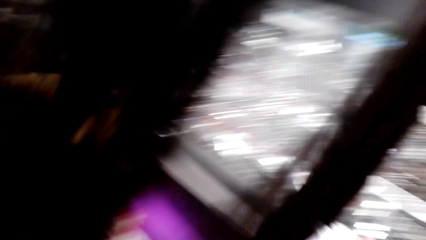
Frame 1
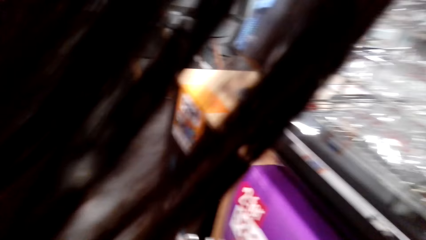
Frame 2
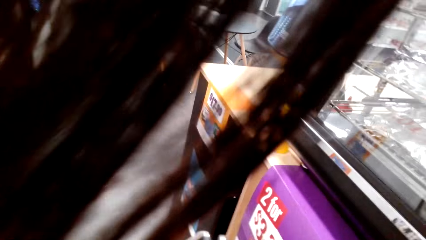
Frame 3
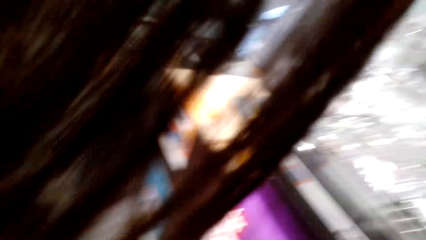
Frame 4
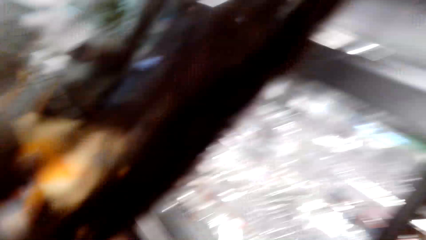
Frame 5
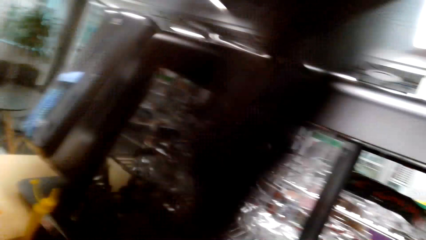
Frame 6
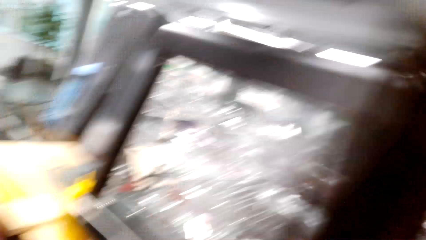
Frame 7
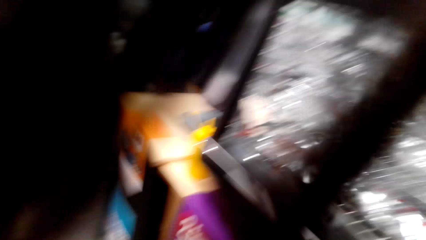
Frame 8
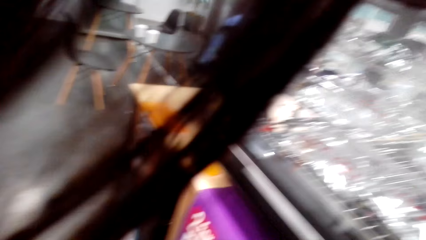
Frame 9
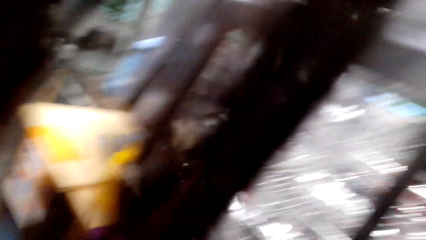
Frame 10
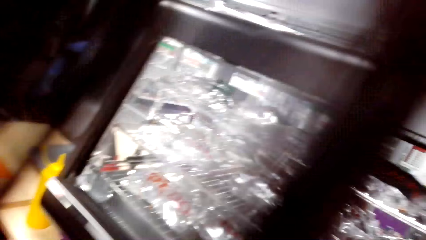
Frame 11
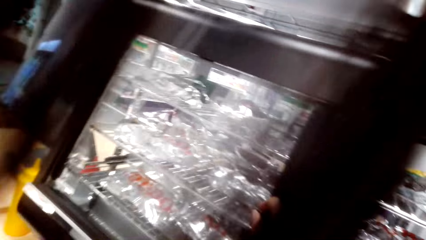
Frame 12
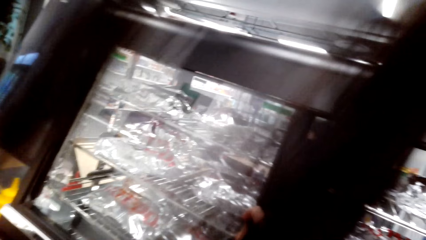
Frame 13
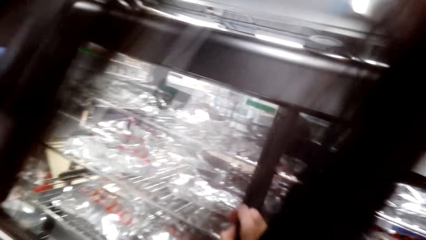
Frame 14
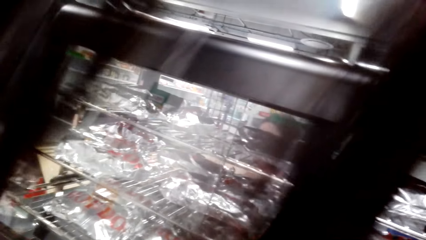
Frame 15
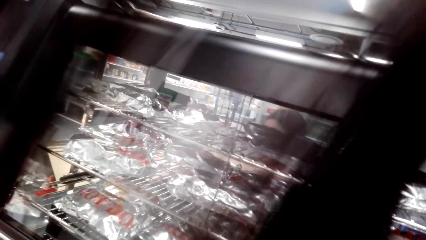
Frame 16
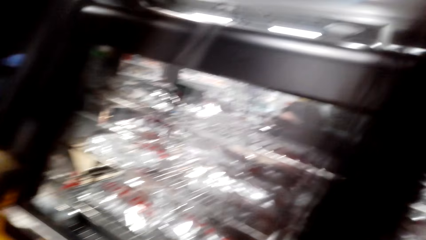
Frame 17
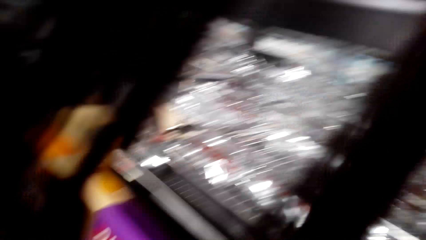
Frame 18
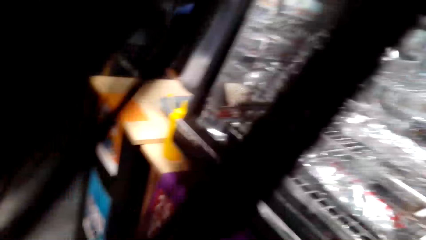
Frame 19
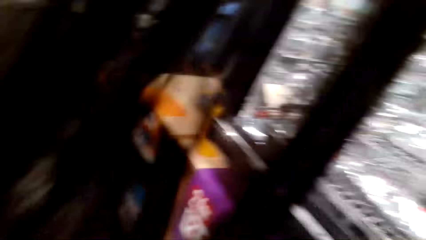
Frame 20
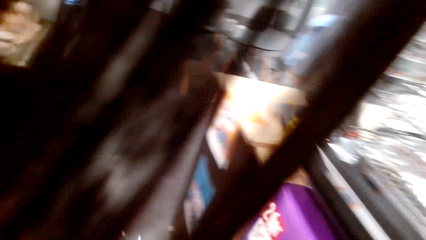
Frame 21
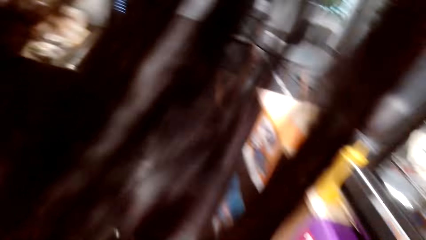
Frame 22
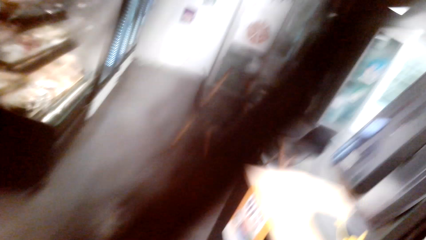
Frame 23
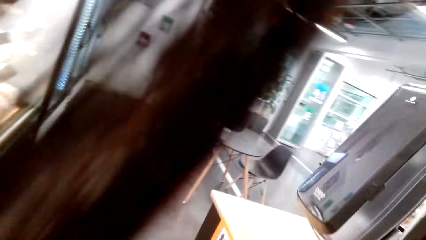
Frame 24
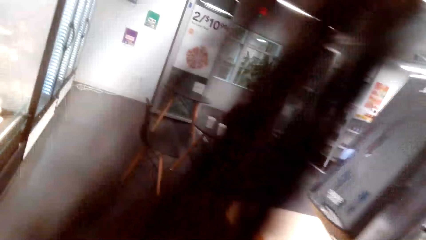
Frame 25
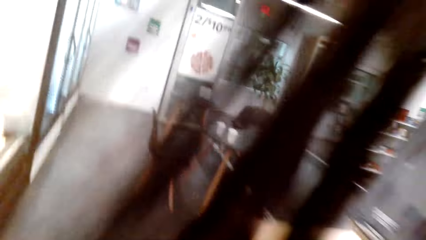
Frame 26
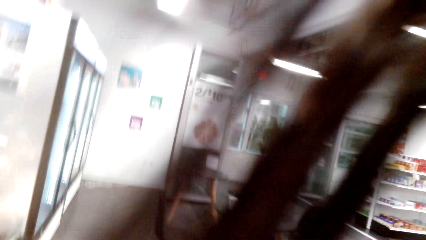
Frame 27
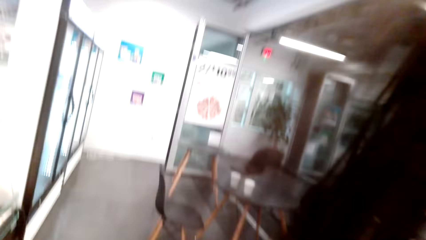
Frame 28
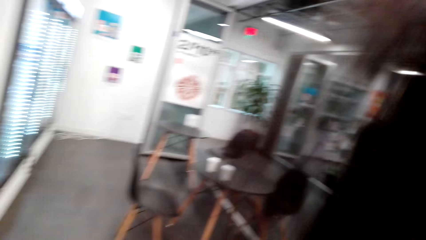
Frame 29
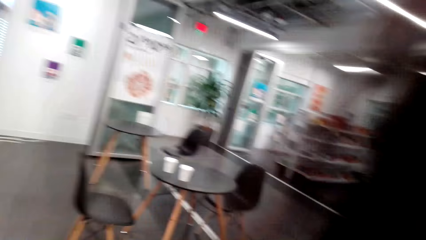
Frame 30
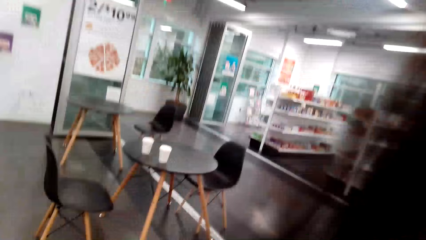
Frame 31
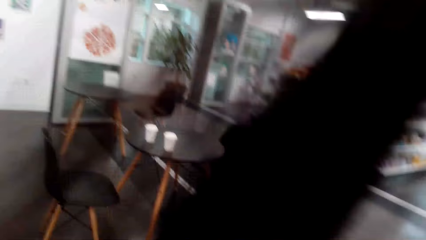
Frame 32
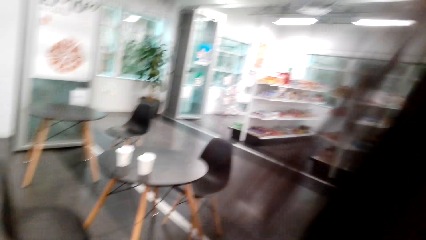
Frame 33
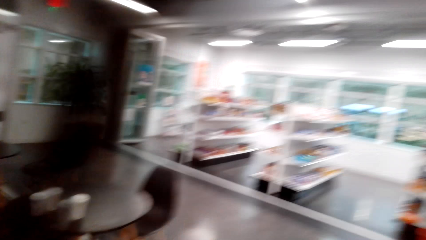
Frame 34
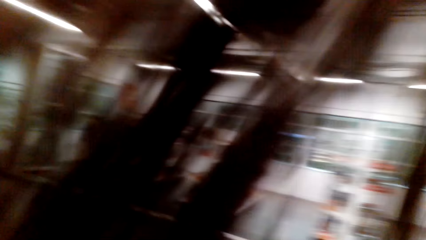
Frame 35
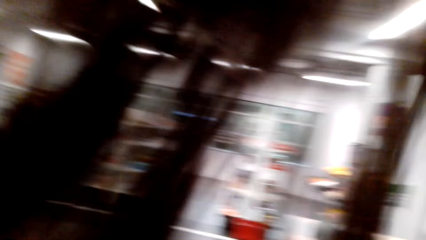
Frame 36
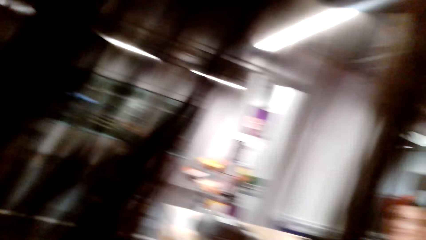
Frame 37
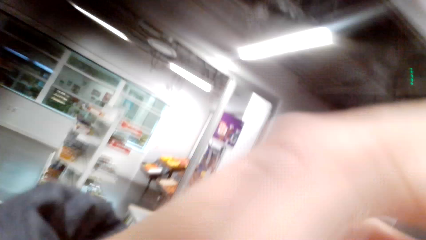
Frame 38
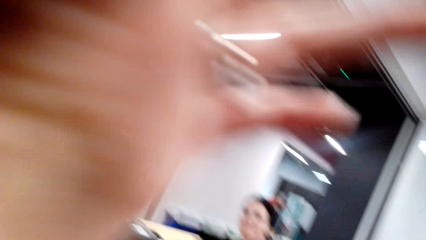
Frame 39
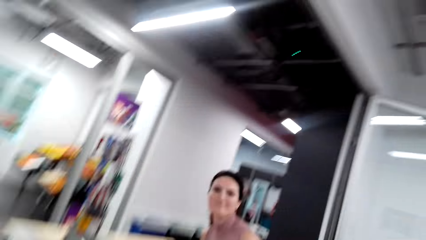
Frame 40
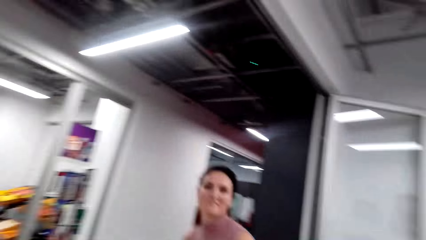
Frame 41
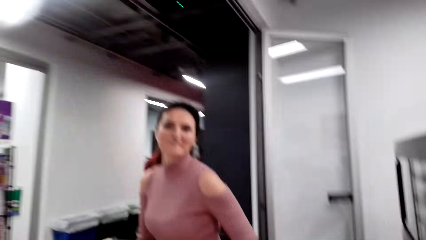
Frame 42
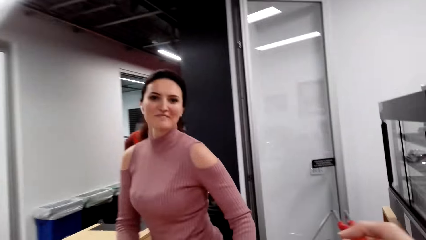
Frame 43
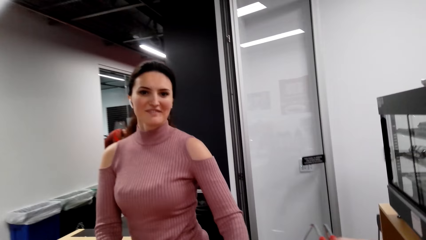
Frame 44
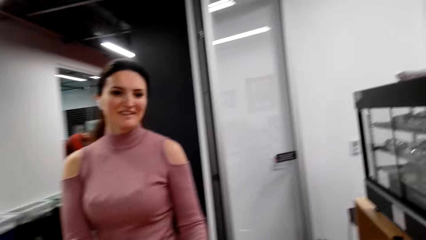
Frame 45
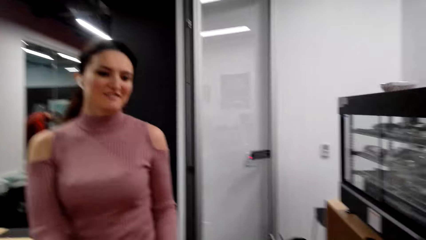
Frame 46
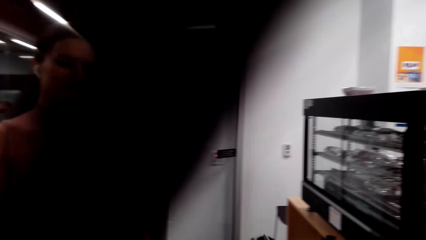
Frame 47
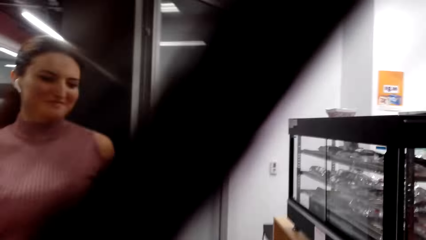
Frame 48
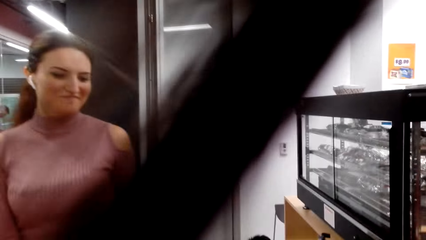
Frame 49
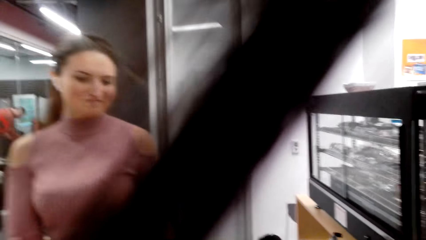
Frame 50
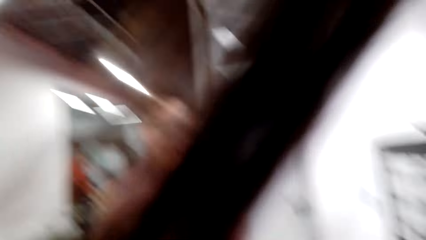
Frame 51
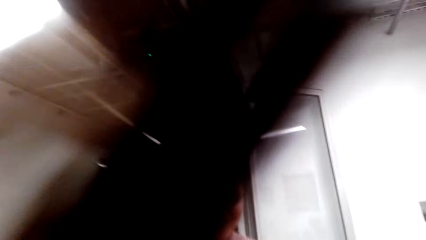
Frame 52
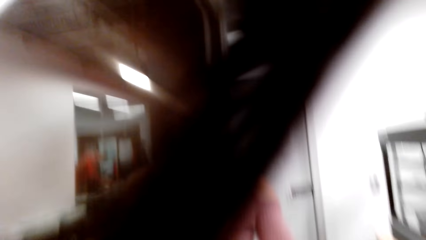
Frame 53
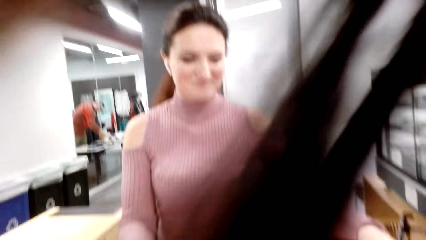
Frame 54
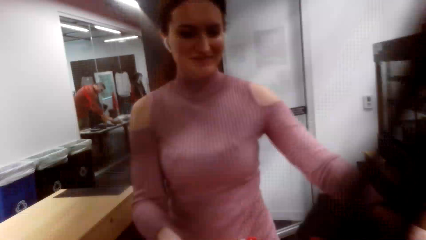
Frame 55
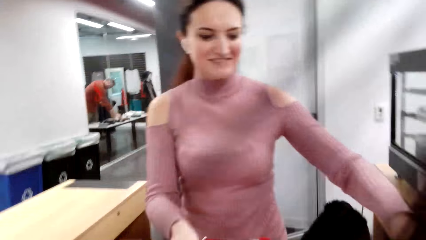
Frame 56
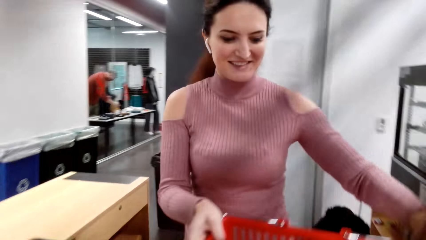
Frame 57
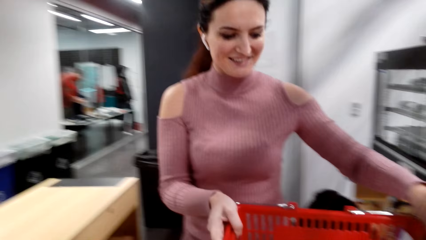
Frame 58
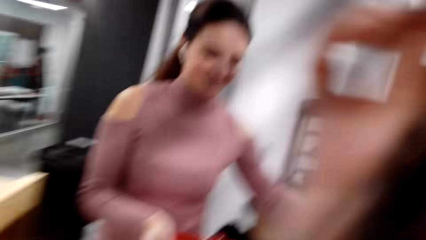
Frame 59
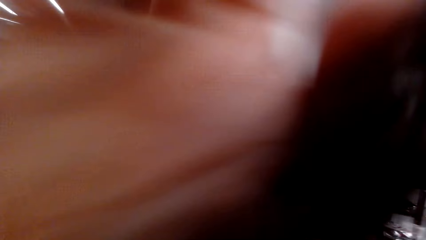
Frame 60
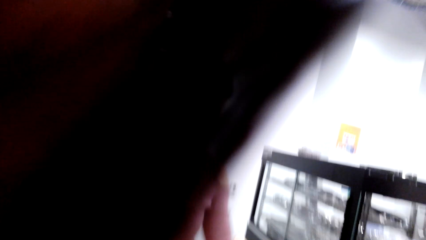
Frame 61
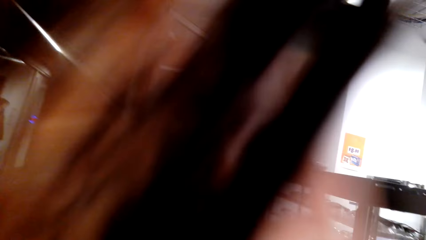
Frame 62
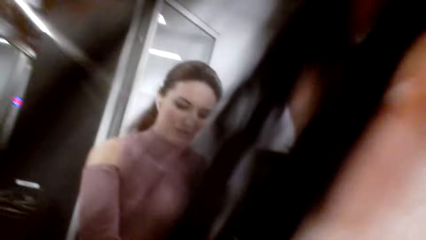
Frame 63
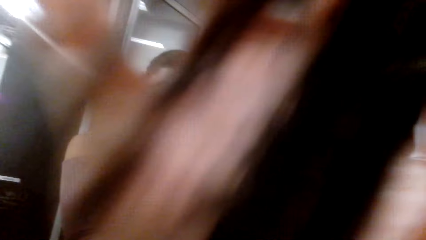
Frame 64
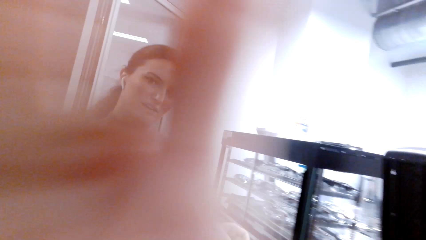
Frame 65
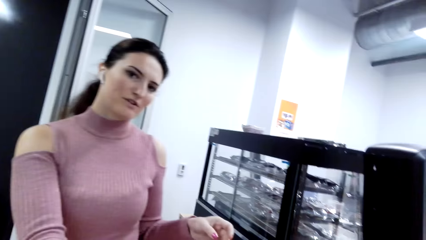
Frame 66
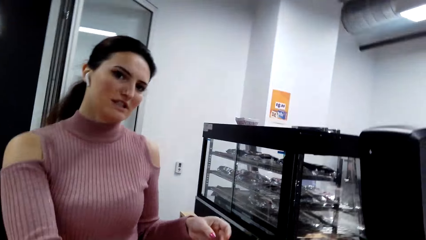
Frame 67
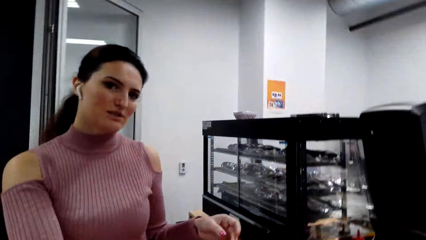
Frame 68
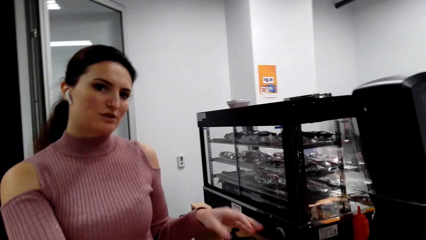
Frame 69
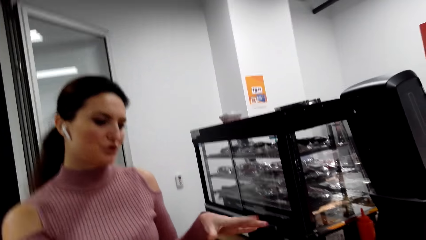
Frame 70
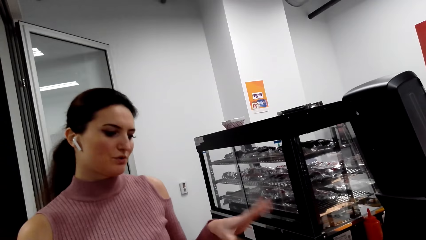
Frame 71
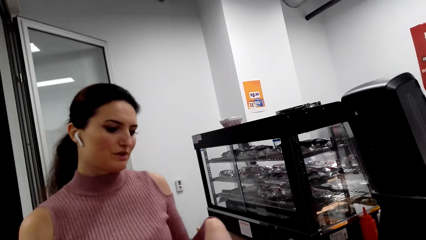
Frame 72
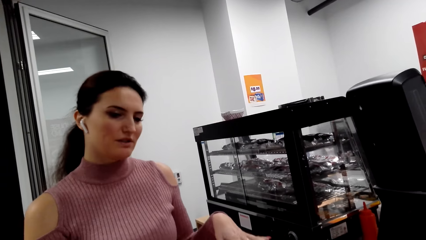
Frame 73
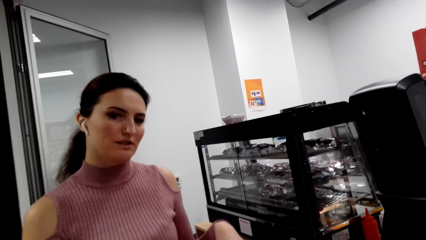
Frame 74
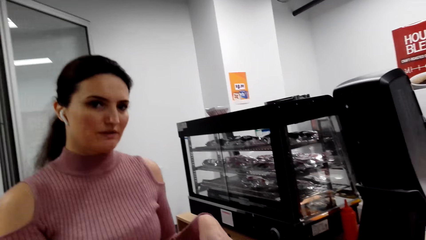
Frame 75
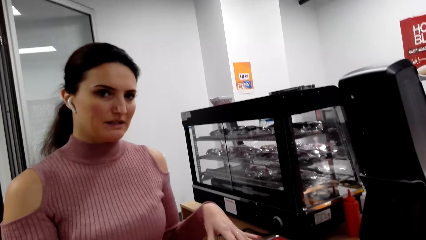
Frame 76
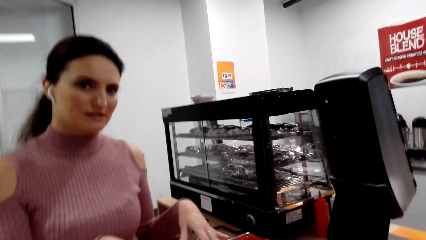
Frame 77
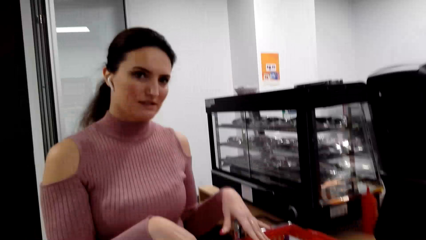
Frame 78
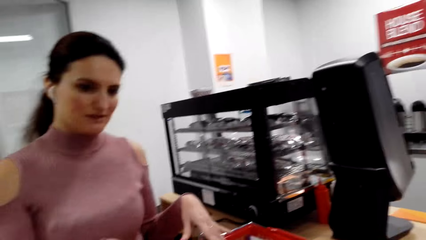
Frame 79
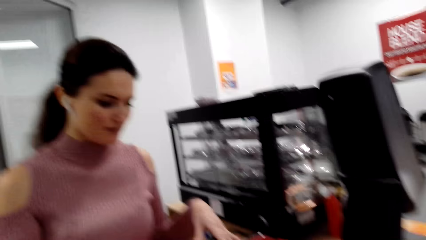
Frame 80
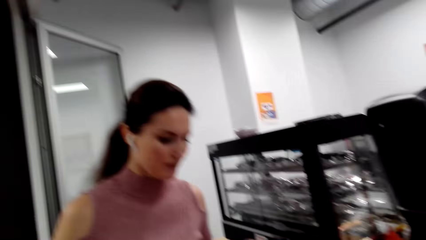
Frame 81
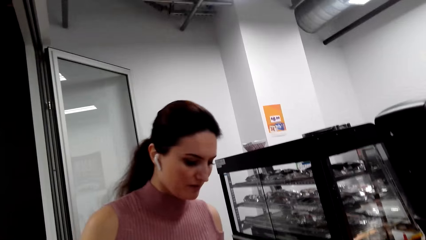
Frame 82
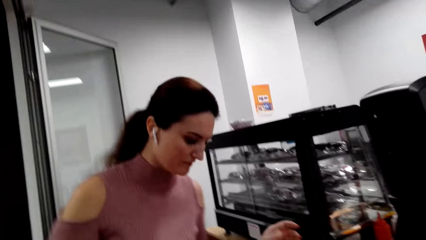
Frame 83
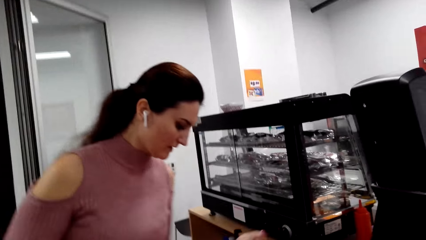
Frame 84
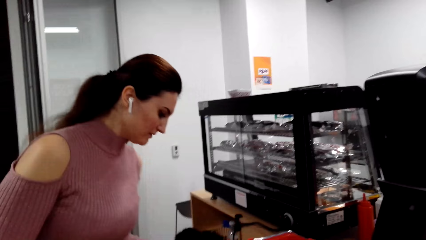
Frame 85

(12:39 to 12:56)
The camera wearer picks something from the display. They walk around the supermarket. A lady stands at the counter. The lady picks up and moves the basket.
